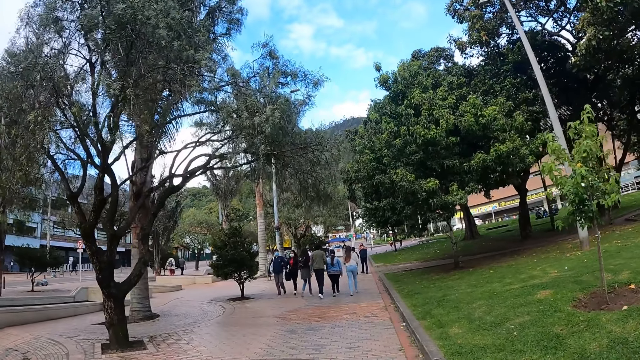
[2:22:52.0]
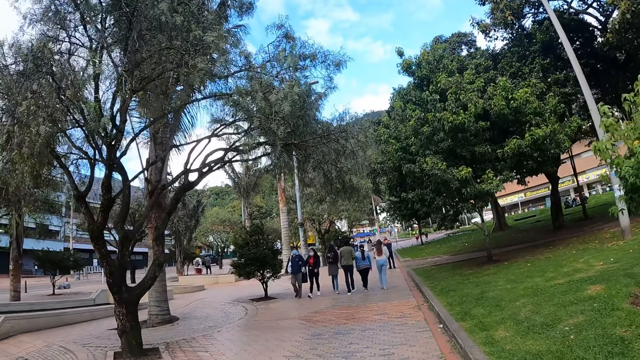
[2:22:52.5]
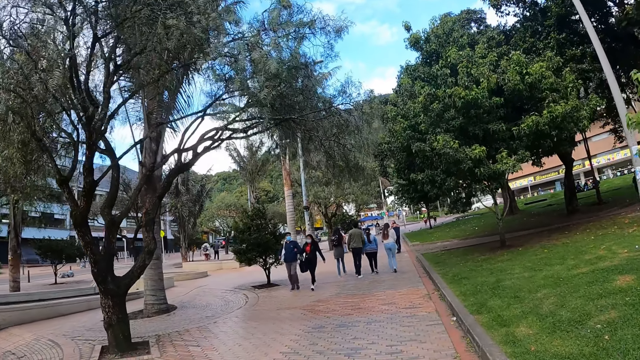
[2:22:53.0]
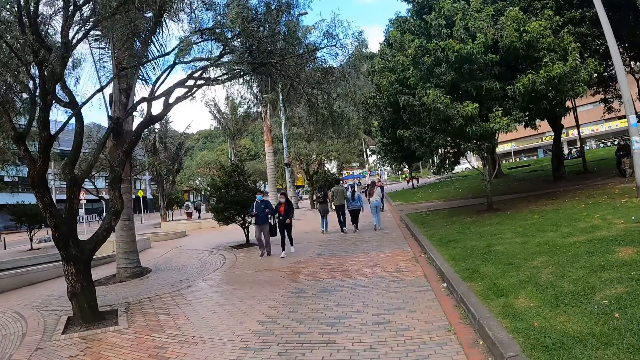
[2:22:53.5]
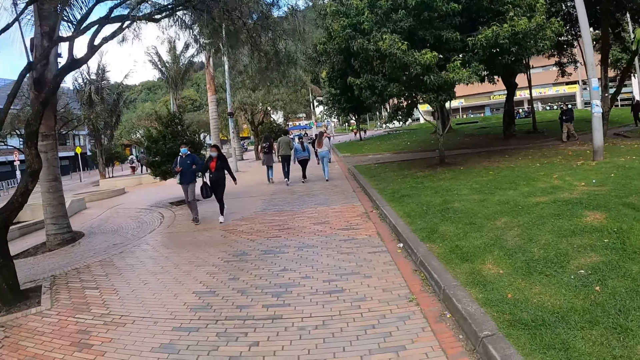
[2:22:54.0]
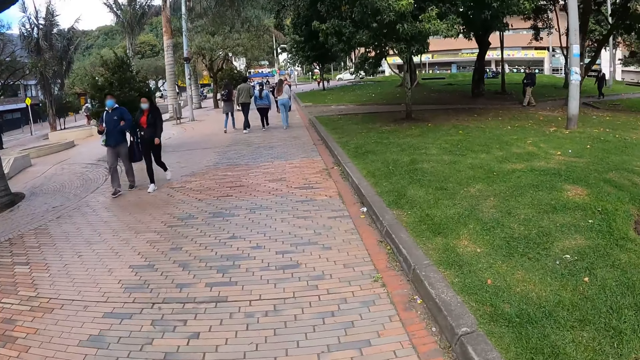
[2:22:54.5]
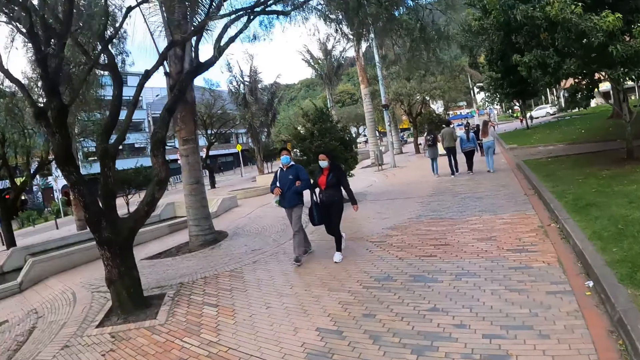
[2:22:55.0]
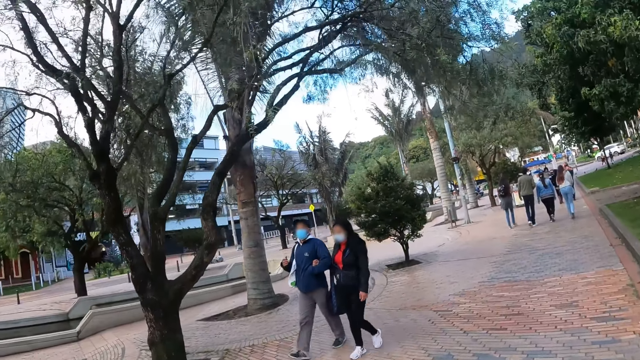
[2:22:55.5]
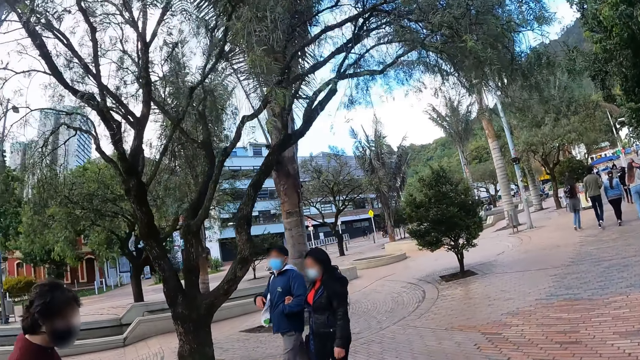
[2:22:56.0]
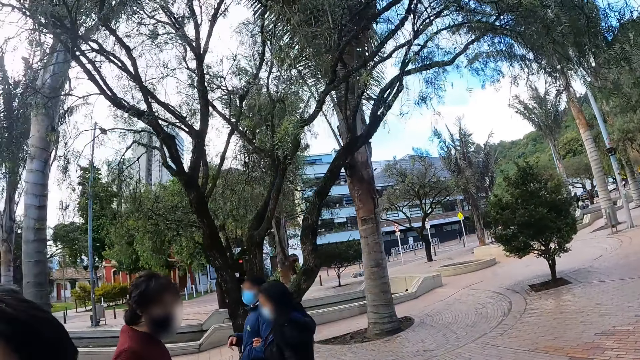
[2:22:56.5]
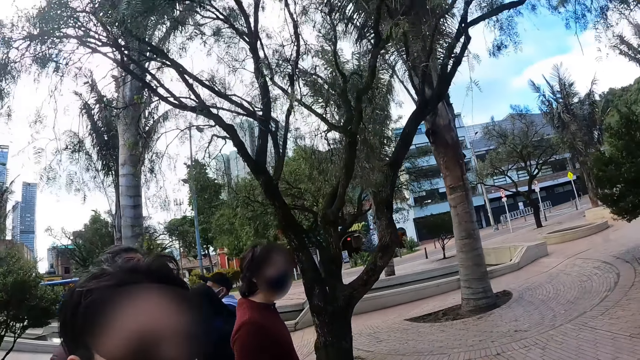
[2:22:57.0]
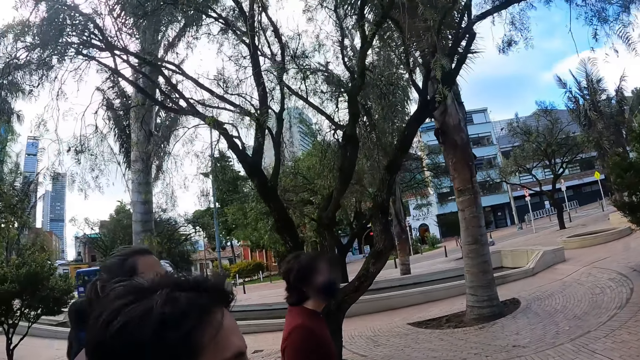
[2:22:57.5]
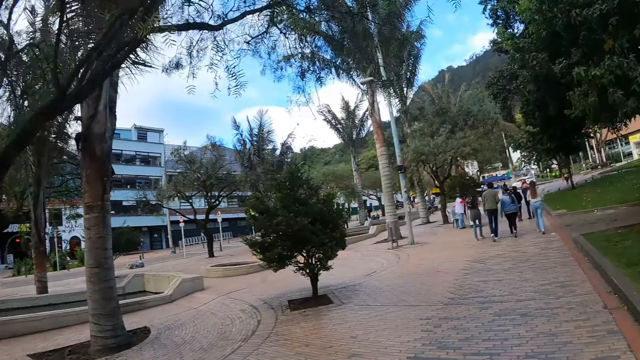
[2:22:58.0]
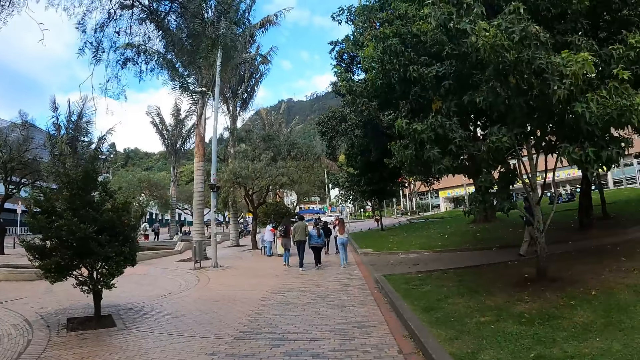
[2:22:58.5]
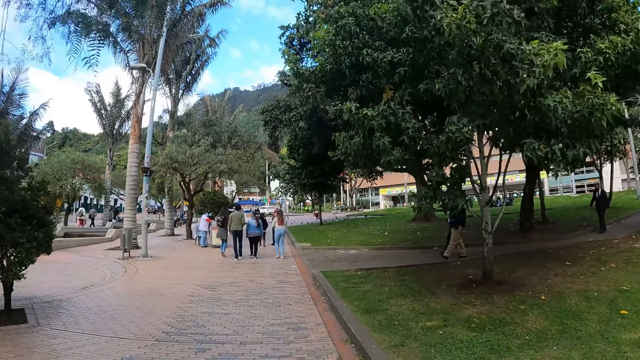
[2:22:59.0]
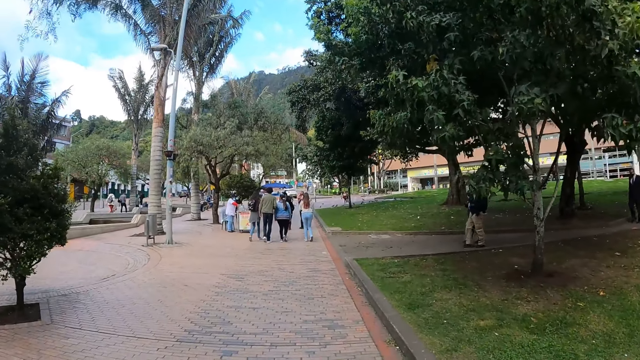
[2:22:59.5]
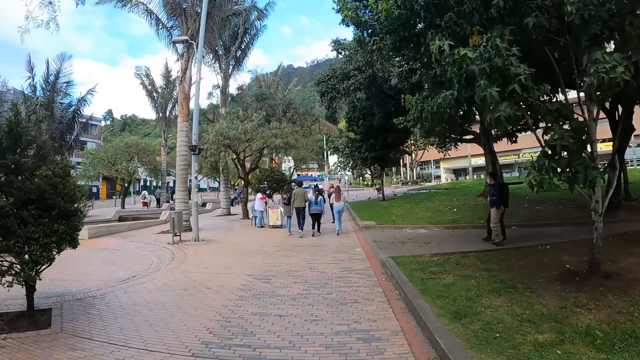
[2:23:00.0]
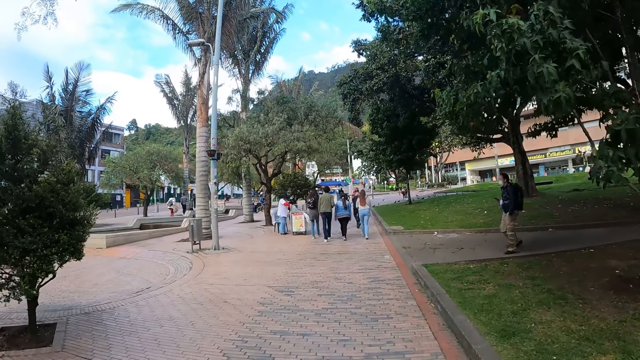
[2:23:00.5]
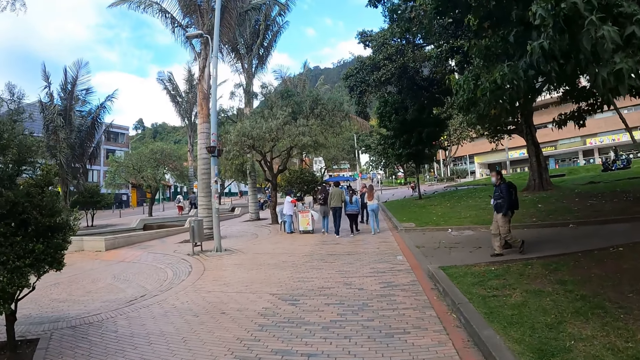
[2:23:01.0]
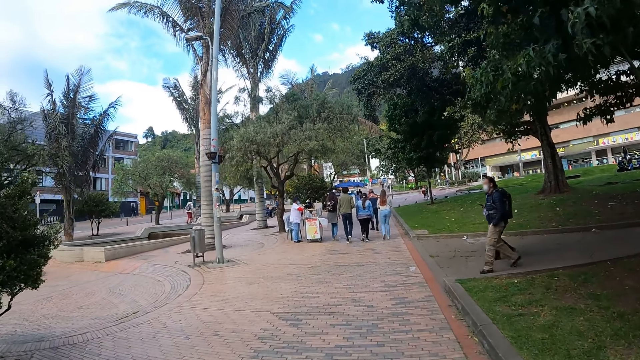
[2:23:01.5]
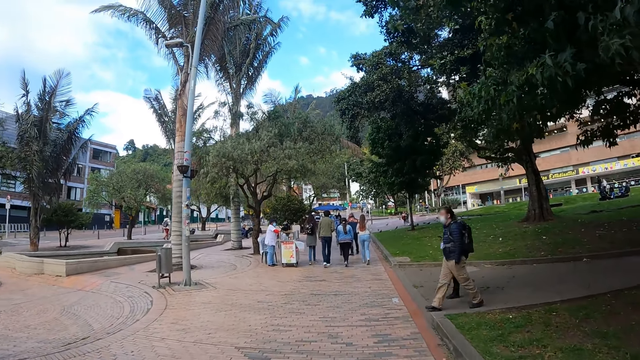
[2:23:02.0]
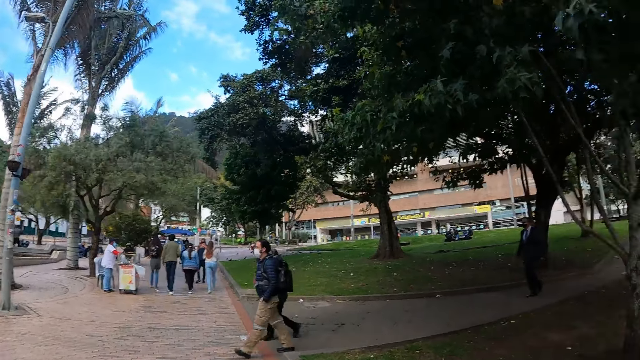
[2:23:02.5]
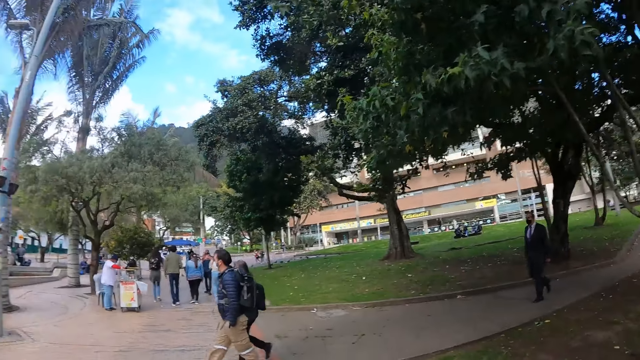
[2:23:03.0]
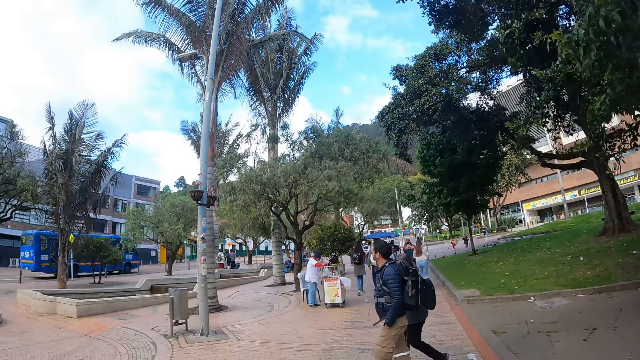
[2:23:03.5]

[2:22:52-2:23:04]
The camera wearer stares around. They walk along the road.

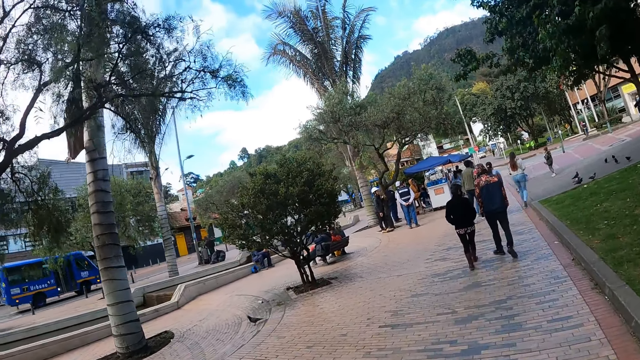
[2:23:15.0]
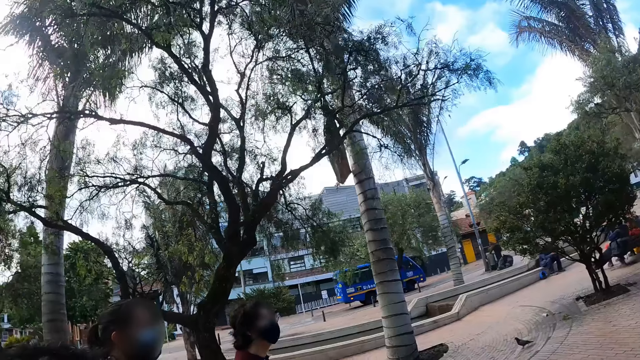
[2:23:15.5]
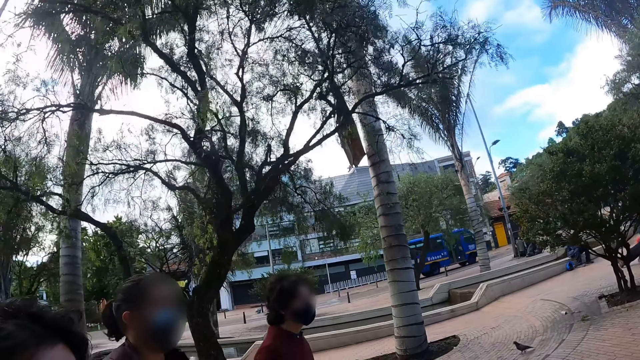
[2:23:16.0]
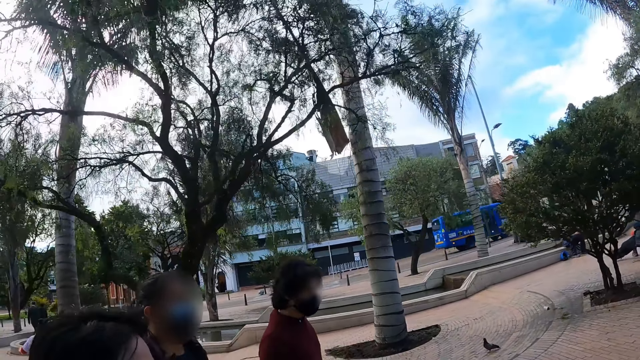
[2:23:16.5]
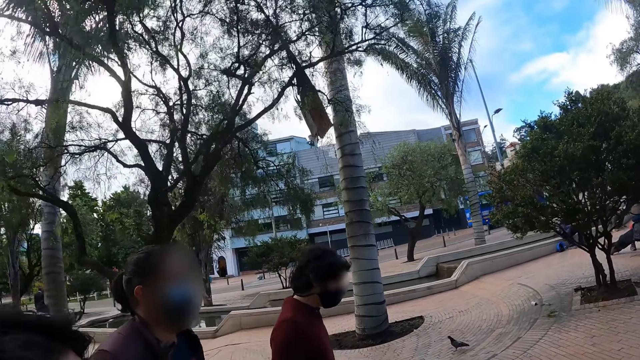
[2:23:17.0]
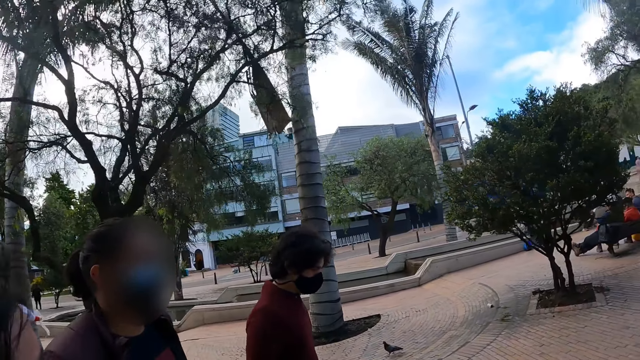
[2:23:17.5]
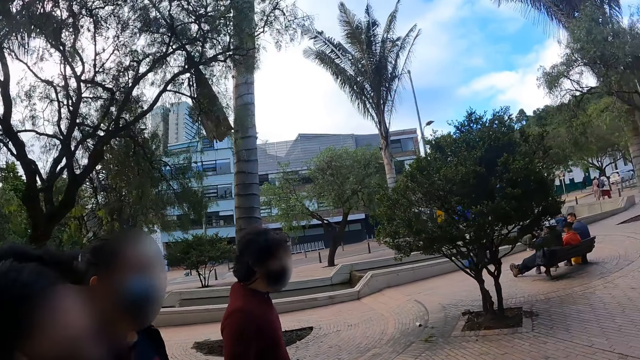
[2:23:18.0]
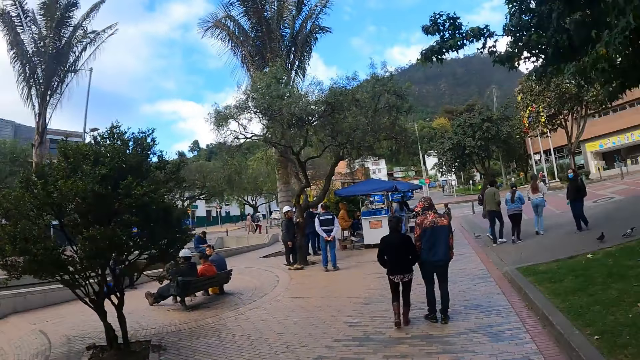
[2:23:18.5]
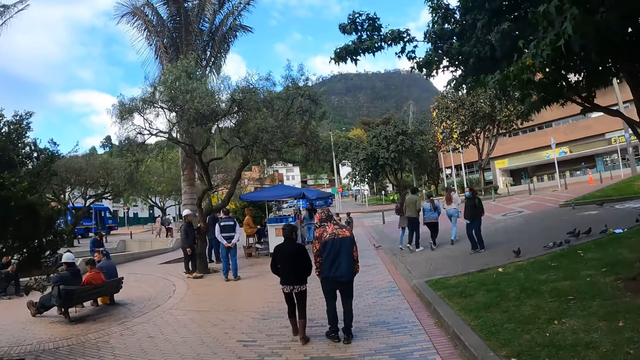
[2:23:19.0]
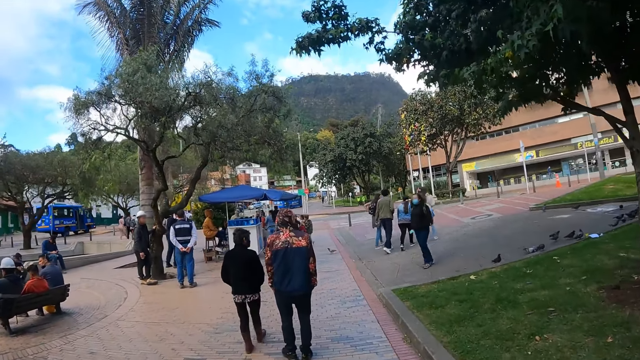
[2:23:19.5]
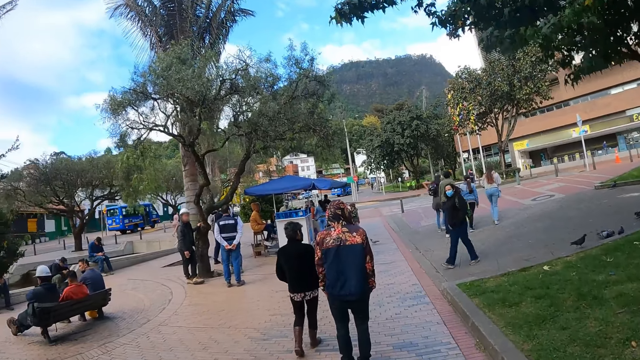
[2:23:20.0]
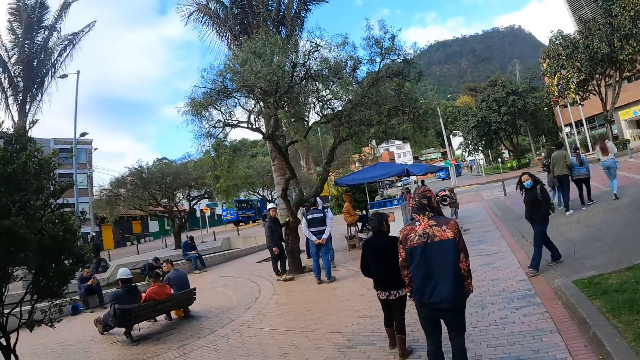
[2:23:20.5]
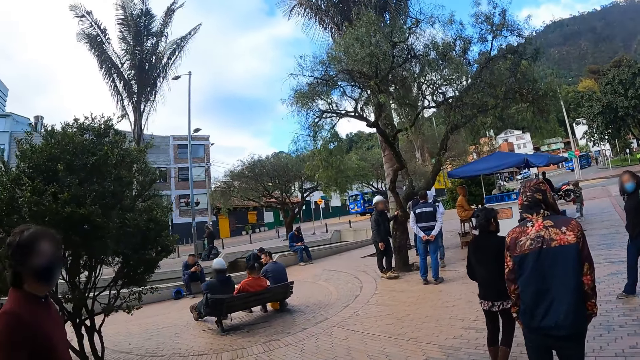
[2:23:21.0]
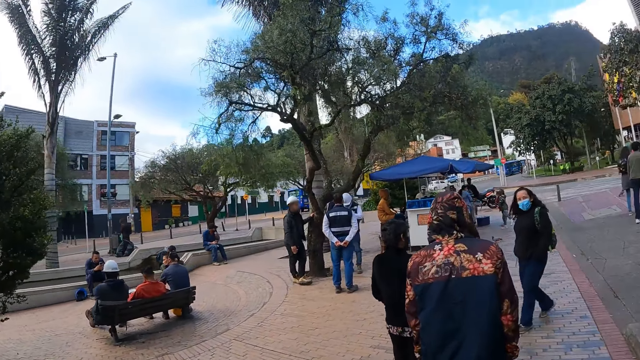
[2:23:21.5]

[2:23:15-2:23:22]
The camera wearer stares around. They walk along the road.

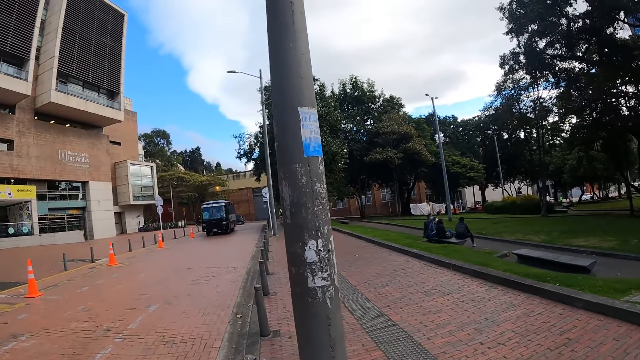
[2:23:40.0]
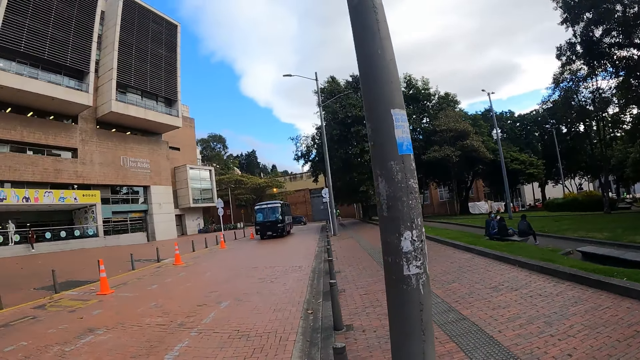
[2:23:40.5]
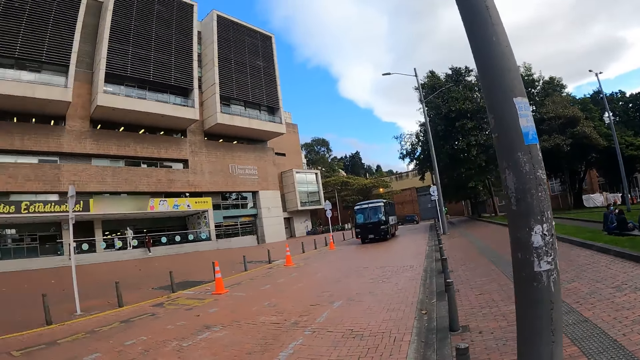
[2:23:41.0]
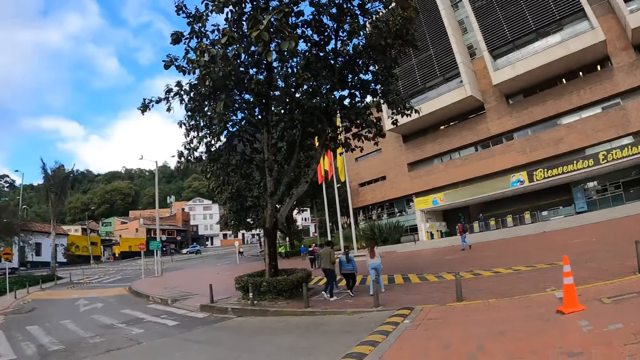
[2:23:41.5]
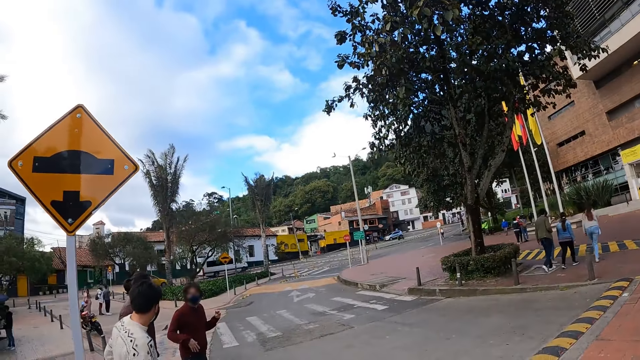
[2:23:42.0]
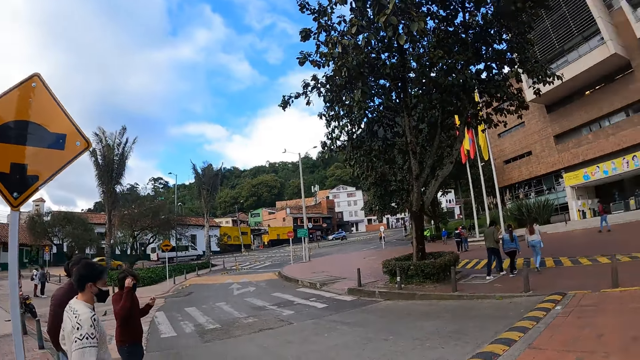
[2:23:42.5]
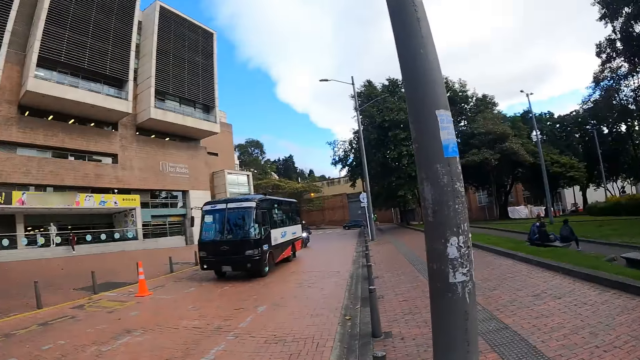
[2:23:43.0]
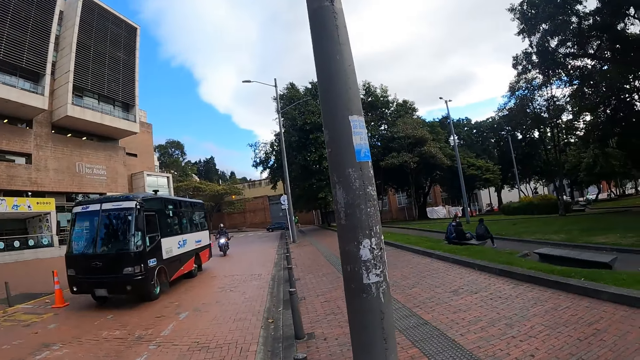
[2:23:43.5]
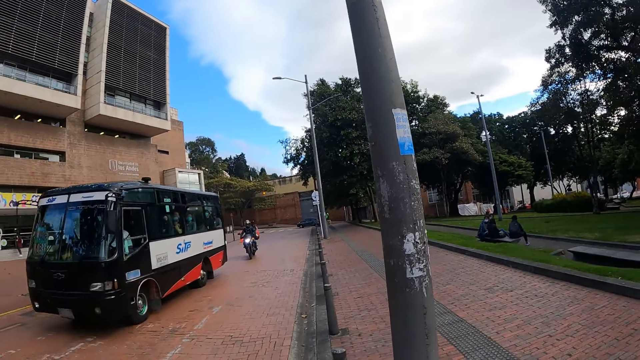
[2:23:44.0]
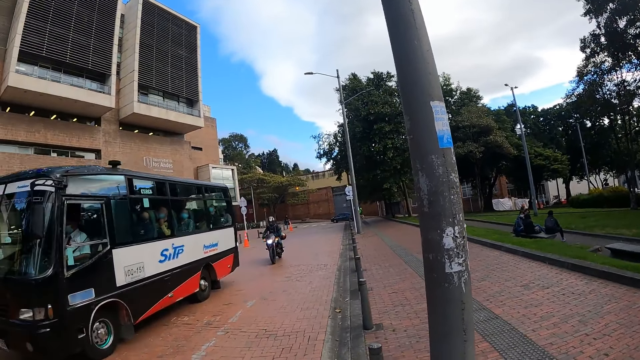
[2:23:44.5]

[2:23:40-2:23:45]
The camera wearer stares around.
